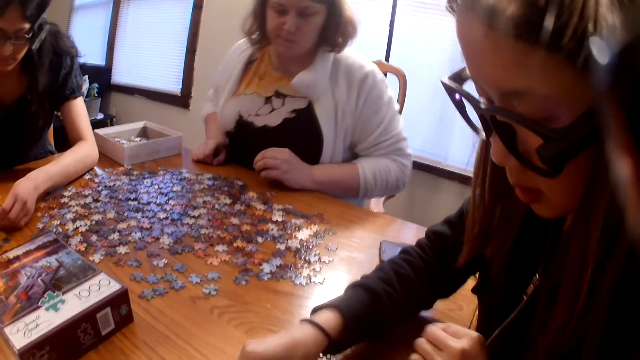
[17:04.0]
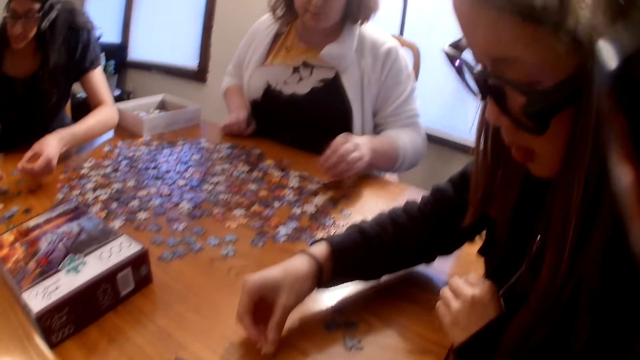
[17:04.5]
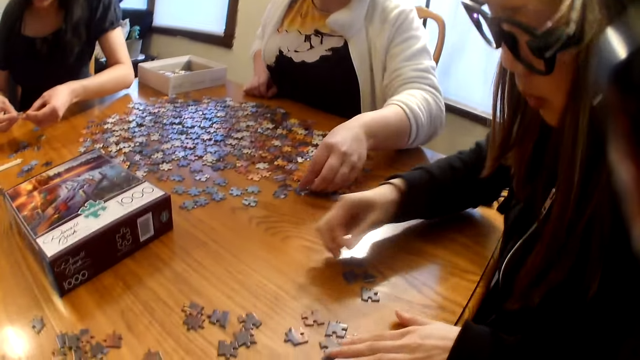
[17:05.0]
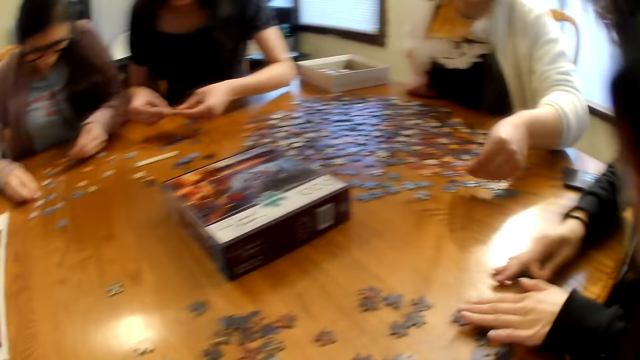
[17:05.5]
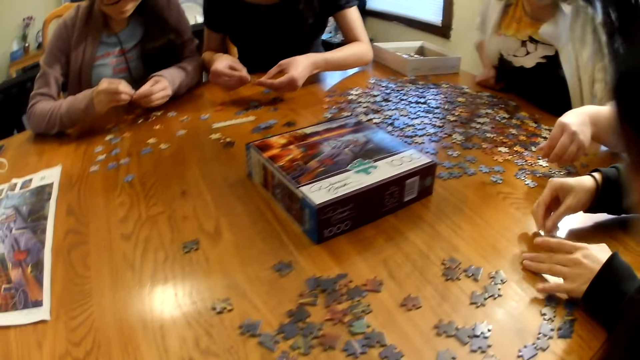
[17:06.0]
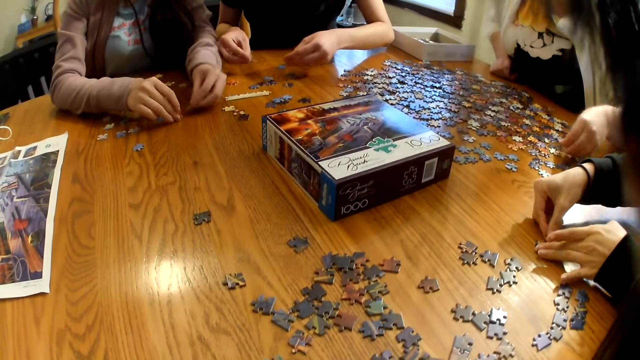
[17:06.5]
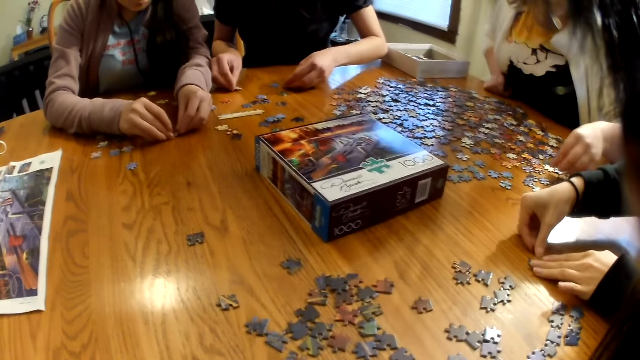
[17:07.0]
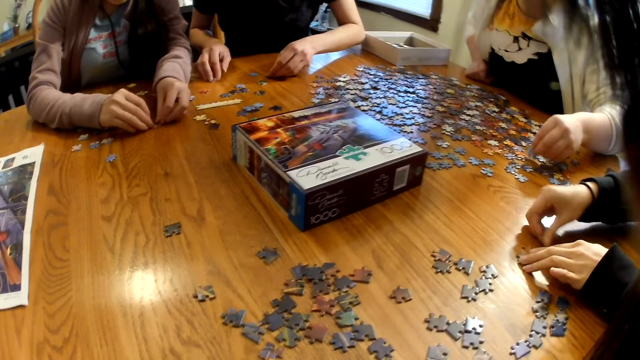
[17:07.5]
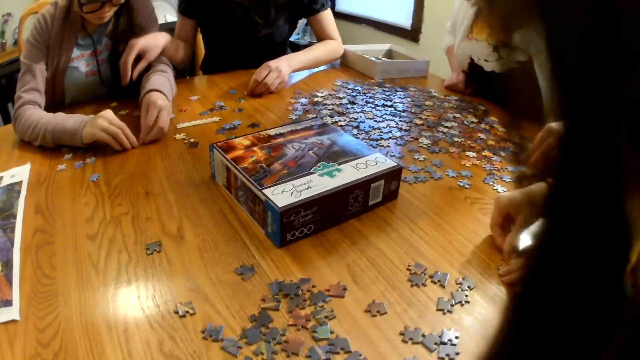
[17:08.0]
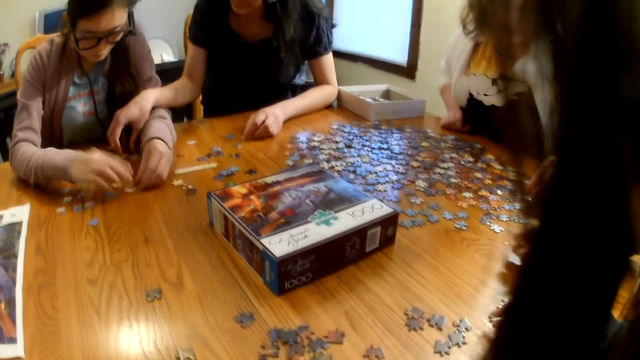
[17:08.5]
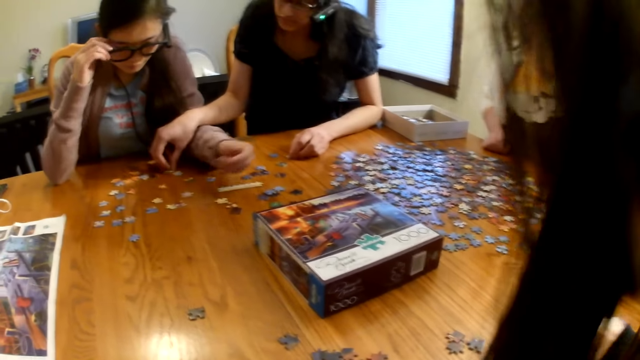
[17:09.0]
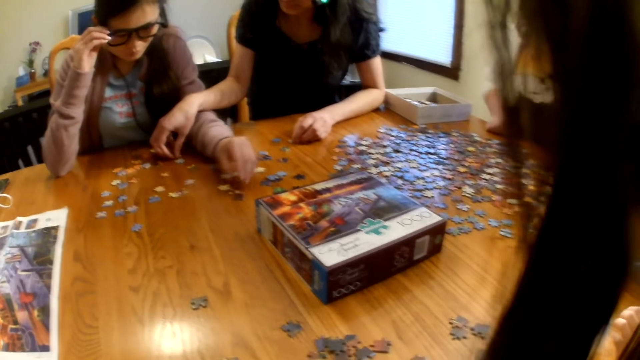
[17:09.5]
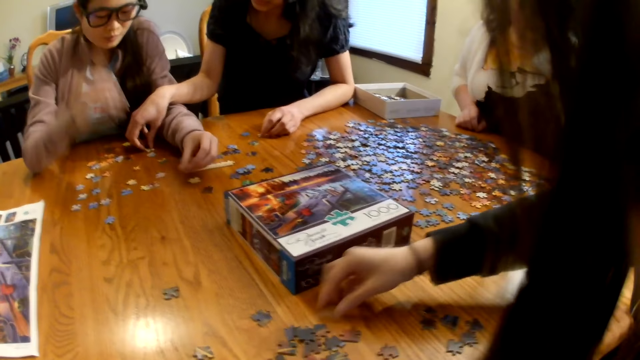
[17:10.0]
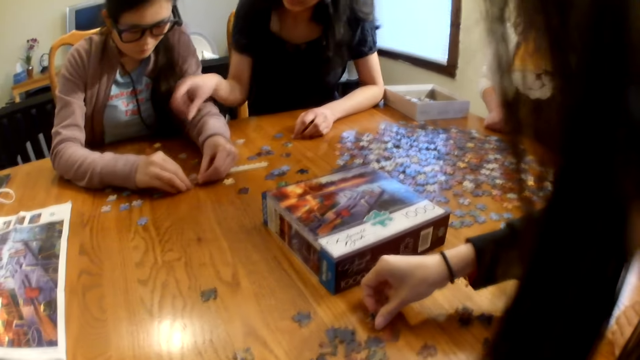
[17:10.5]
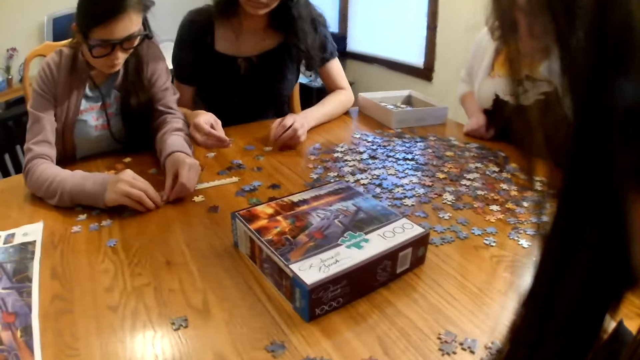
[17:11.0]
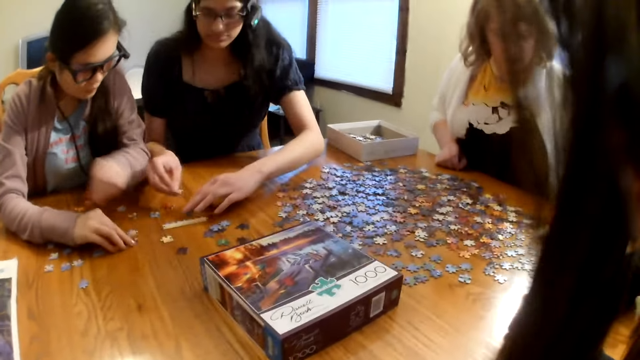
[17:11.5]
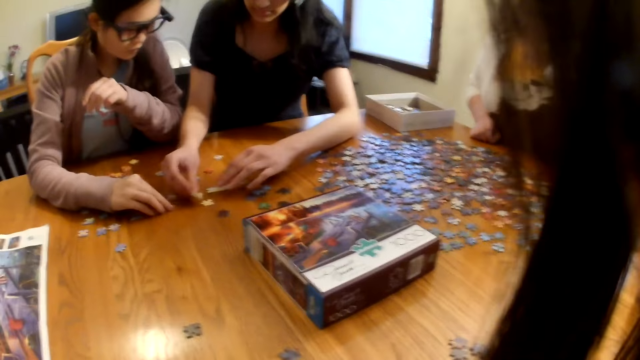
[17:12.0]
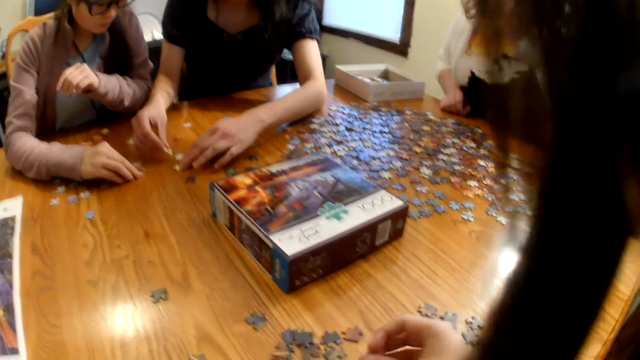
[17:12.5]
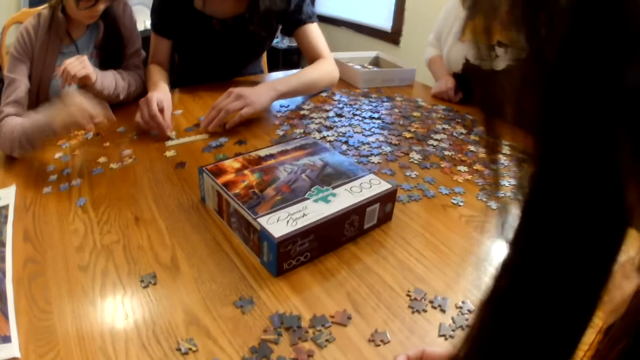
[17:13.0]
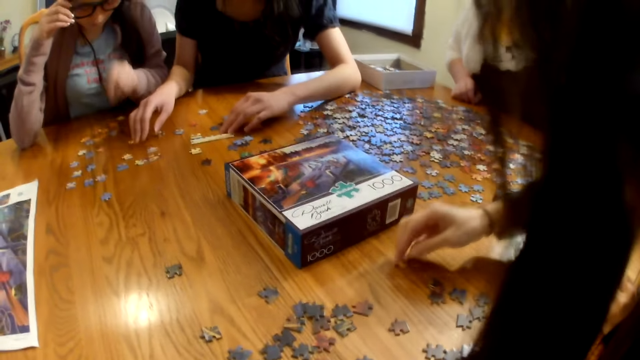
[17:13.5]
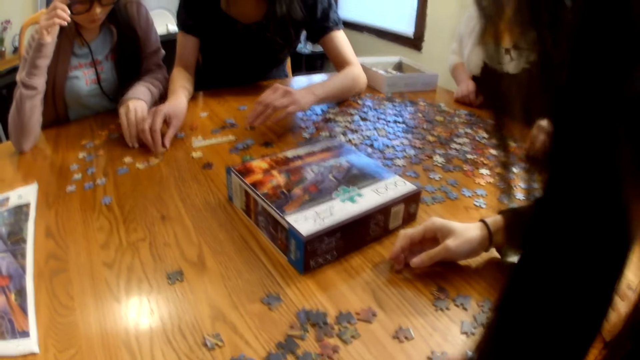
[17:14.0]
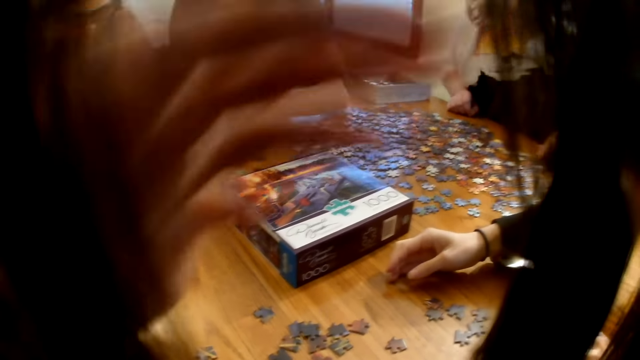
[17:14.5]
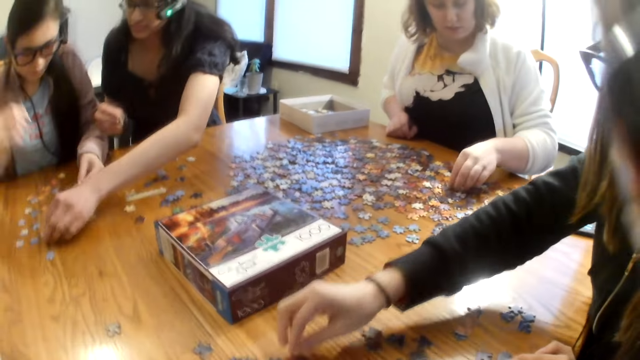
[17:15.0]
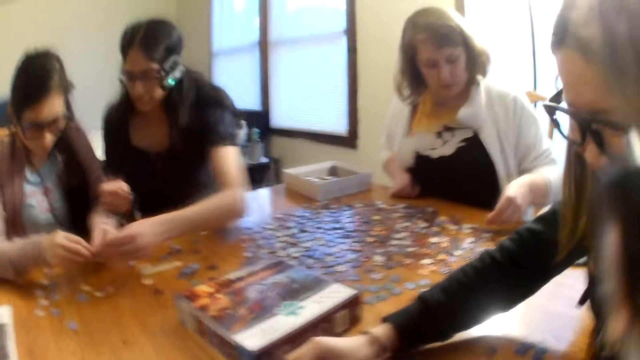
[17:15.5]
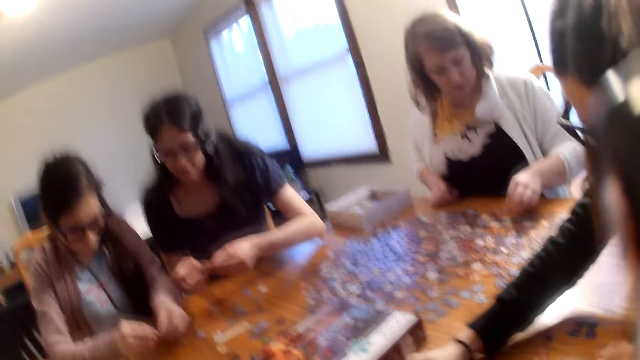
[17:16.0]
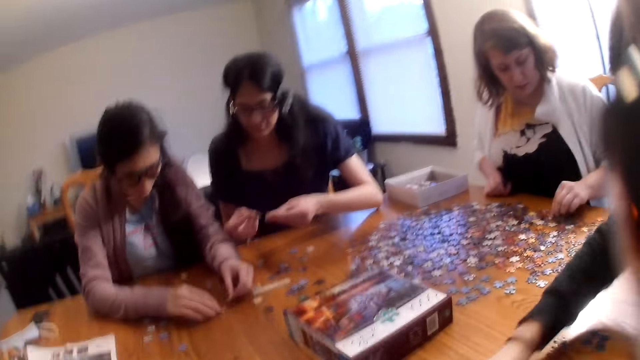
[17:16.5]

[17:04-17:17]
A woman looks at the pieces on the table. Another woman moves a piece on the table. A third woman picks up the piece at the table. The camera wearer laughs. The second woman moves a piece on the table.

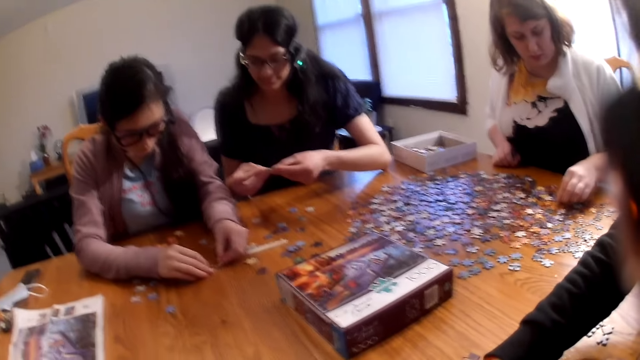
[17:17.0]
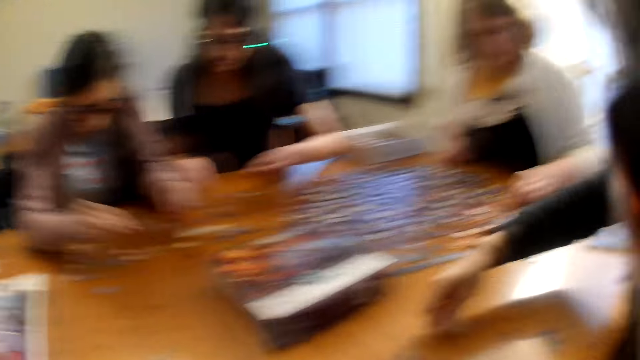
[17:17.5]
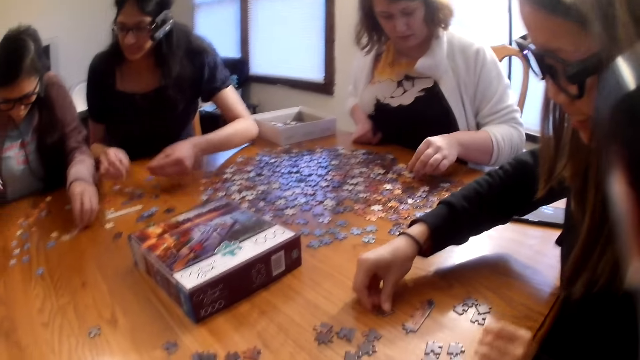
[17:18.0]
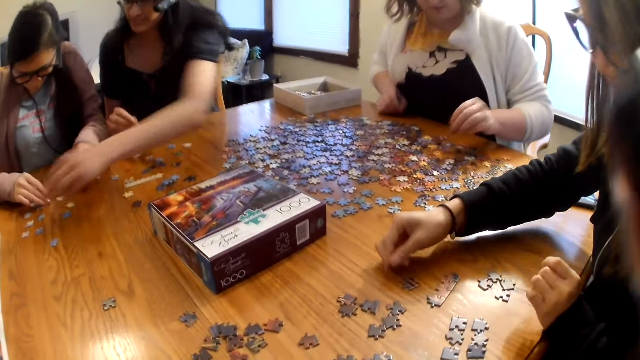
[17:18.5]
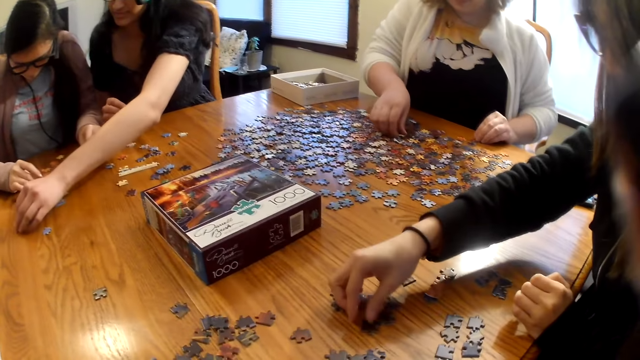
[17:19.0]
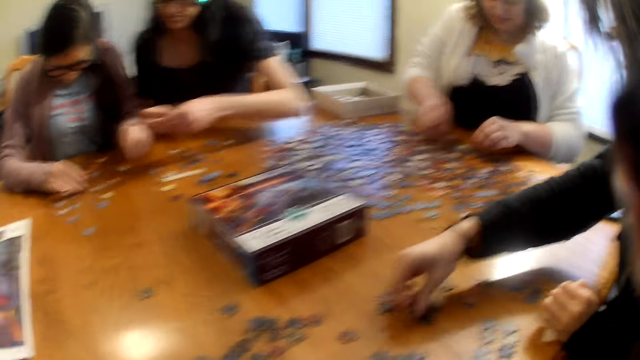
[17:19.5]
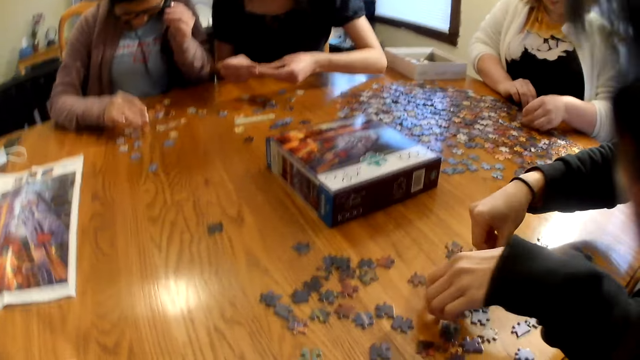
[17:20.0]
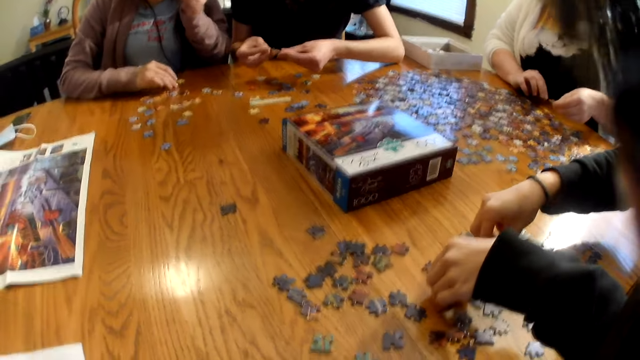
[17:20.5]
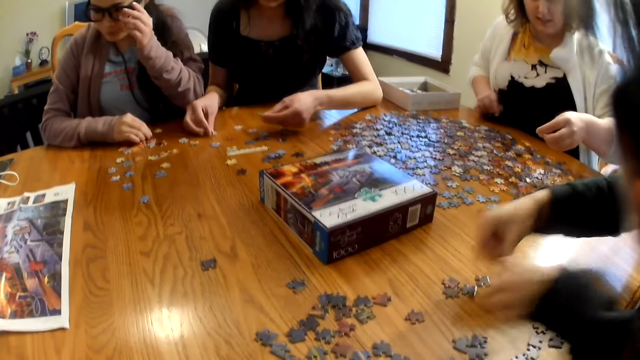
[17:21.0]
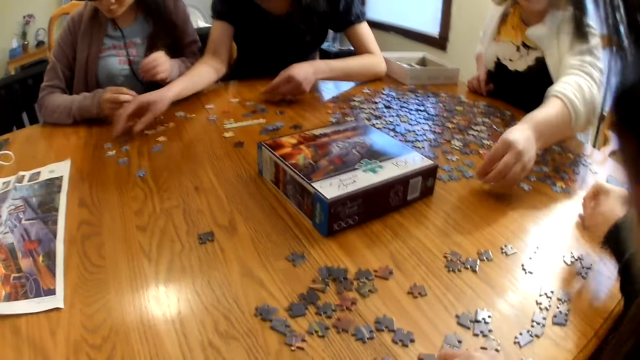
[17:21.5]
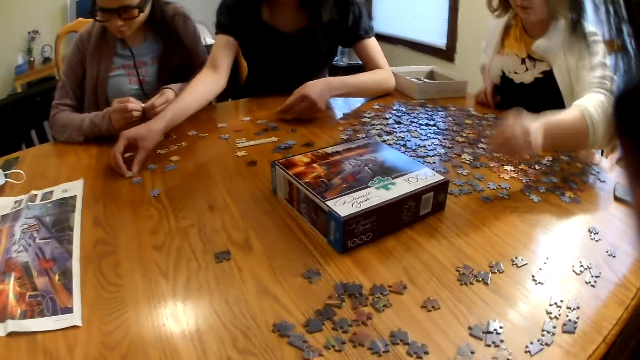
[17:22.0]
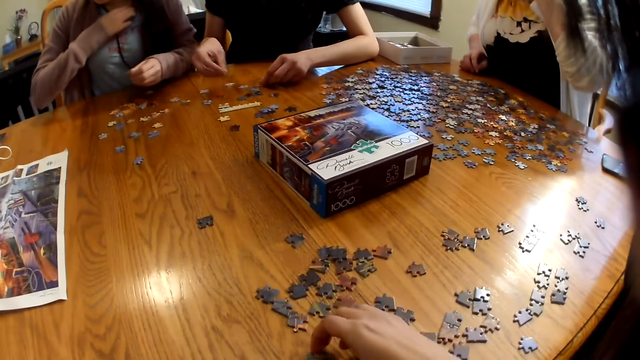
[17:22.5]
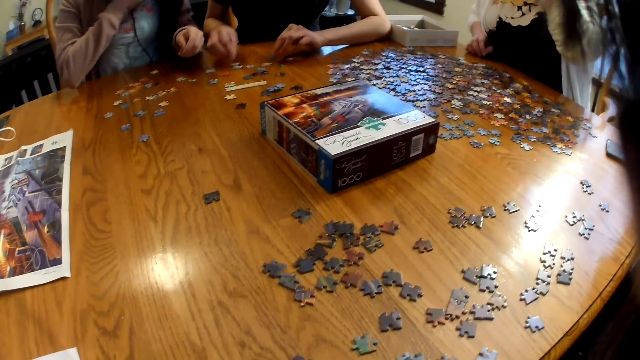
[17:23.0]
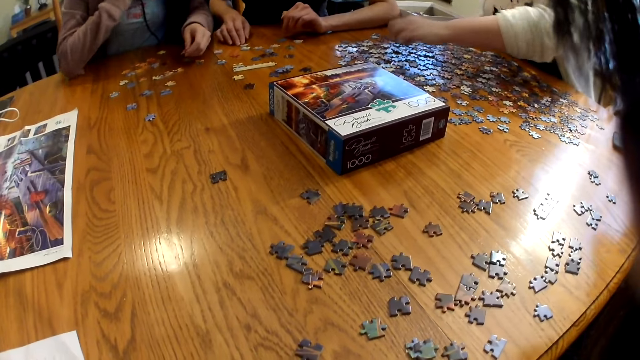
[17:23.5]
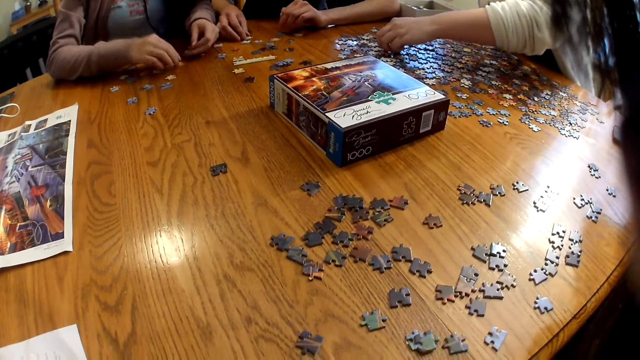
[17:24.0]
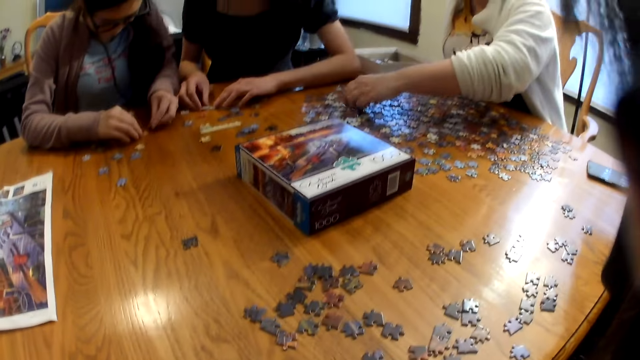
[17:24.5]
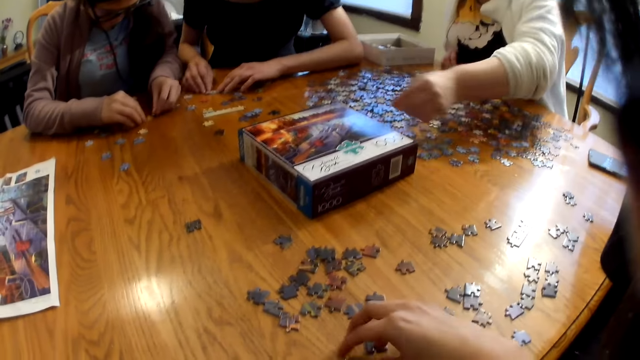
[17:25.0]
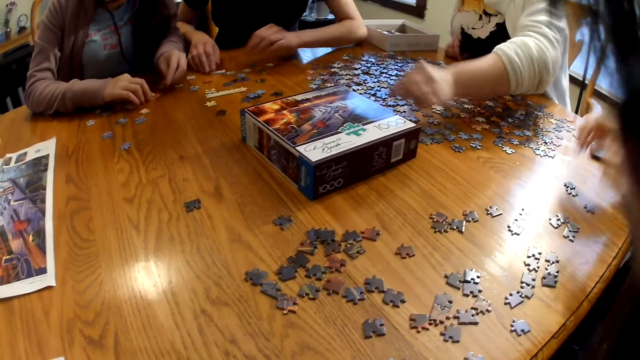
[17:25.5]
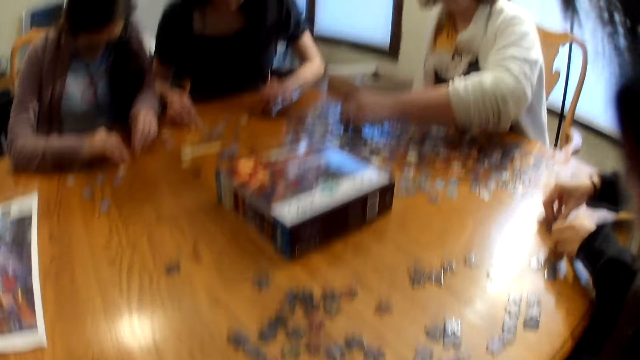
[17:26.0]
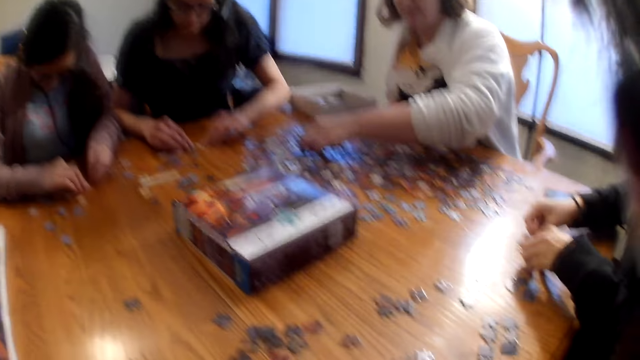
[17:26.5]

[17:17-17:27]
The camera wearer speaks. A woman moves a piece on the table. Another woman moves a piece on the table. A third woman picks up the piece from the table and places the piece on the table.
